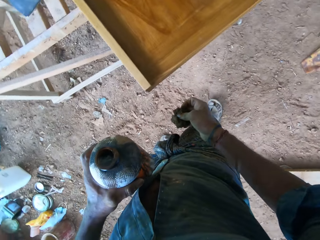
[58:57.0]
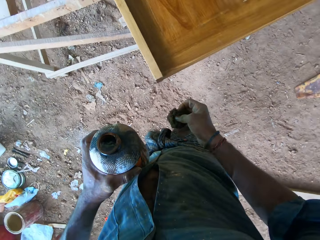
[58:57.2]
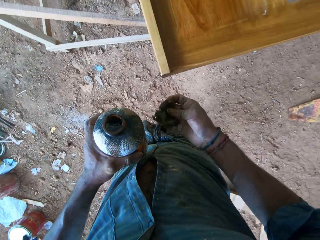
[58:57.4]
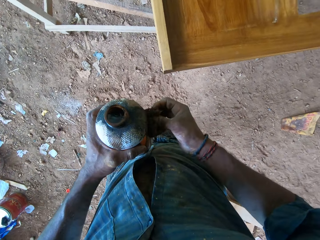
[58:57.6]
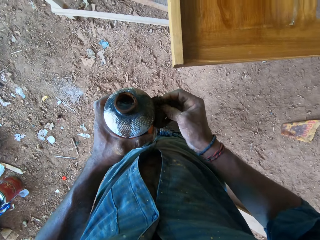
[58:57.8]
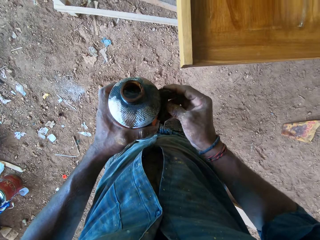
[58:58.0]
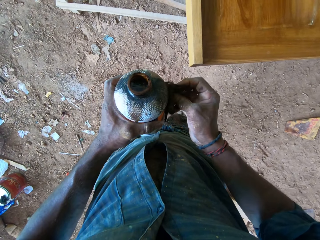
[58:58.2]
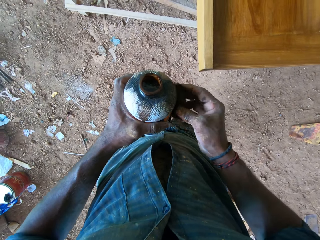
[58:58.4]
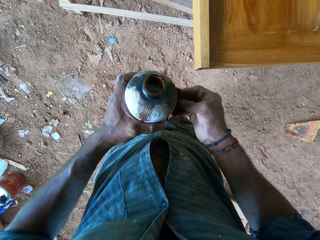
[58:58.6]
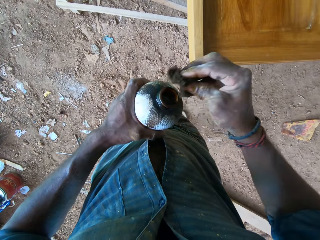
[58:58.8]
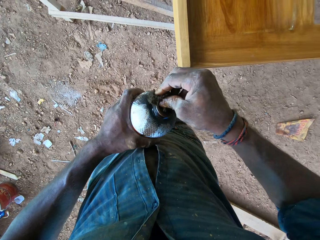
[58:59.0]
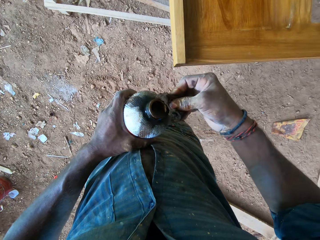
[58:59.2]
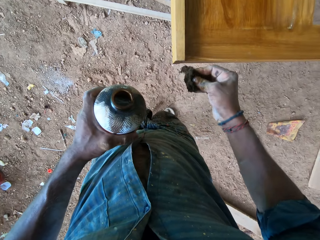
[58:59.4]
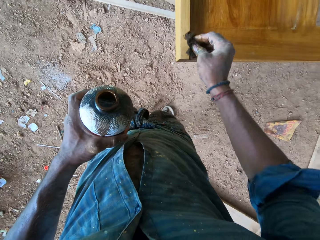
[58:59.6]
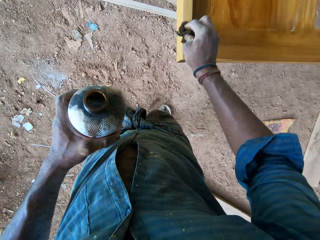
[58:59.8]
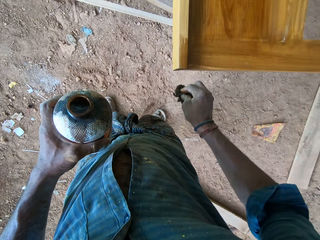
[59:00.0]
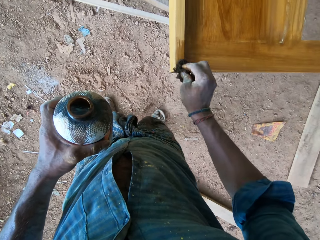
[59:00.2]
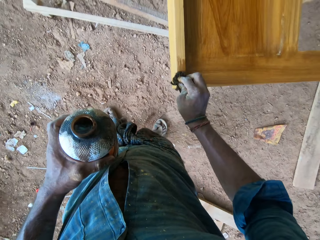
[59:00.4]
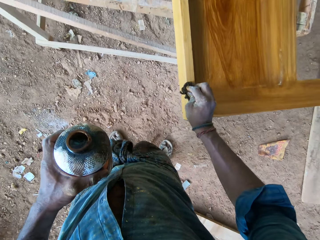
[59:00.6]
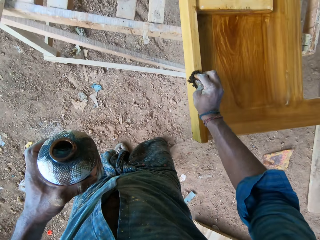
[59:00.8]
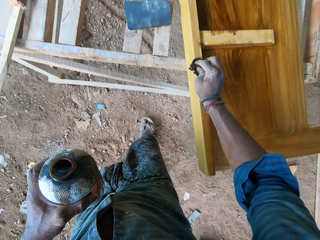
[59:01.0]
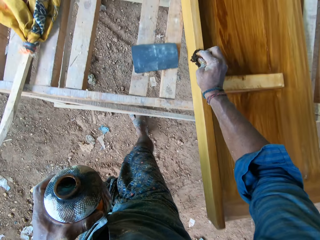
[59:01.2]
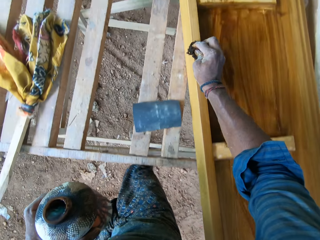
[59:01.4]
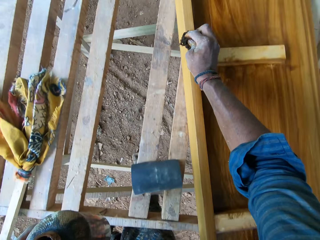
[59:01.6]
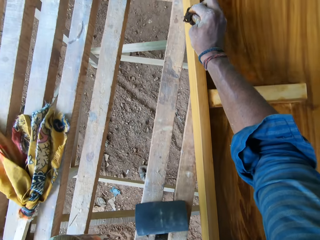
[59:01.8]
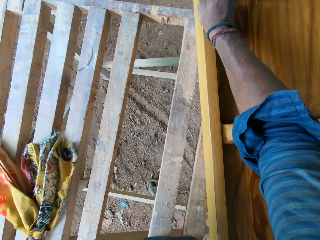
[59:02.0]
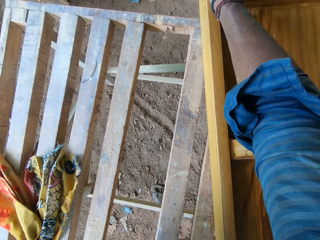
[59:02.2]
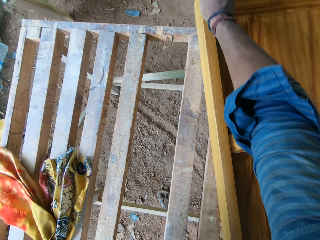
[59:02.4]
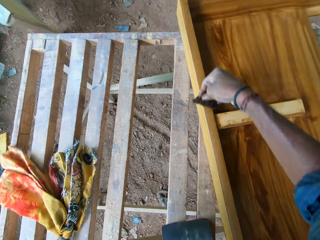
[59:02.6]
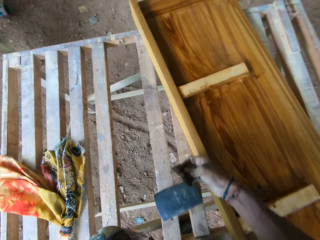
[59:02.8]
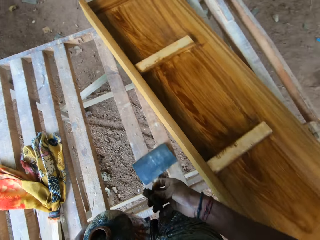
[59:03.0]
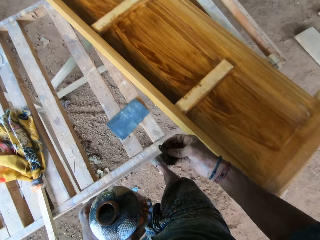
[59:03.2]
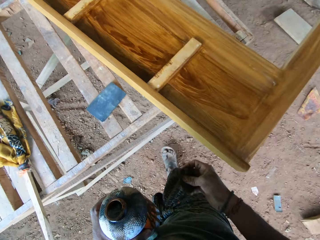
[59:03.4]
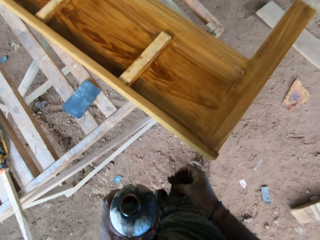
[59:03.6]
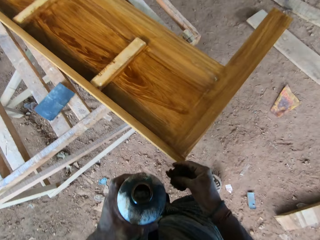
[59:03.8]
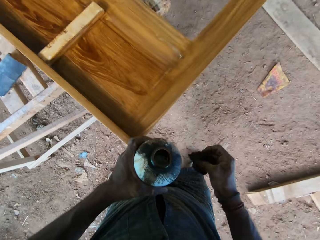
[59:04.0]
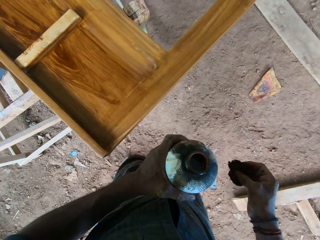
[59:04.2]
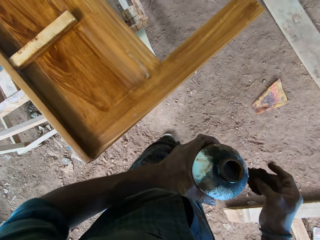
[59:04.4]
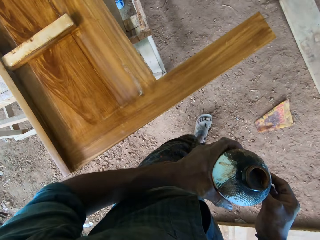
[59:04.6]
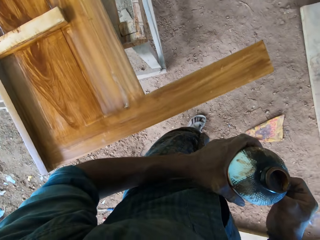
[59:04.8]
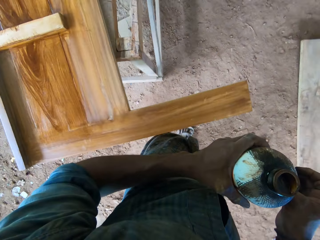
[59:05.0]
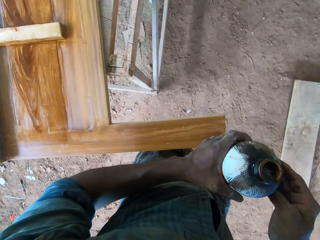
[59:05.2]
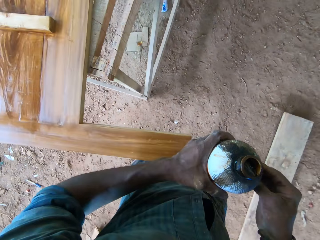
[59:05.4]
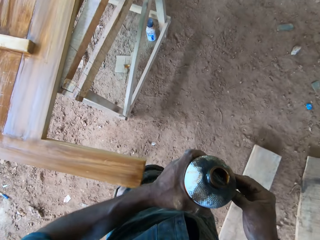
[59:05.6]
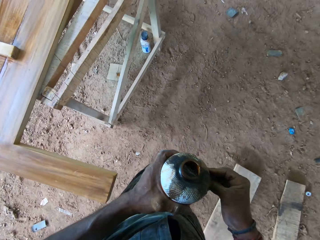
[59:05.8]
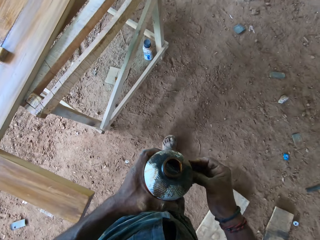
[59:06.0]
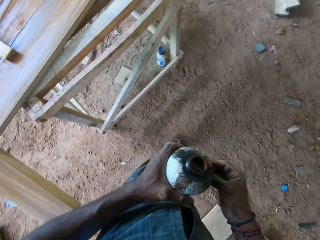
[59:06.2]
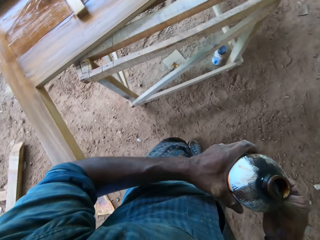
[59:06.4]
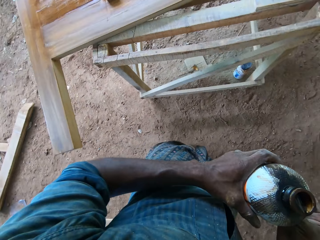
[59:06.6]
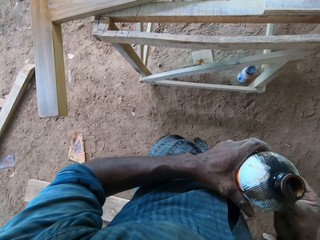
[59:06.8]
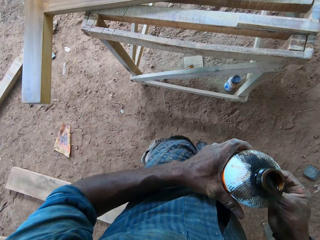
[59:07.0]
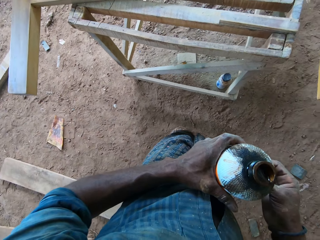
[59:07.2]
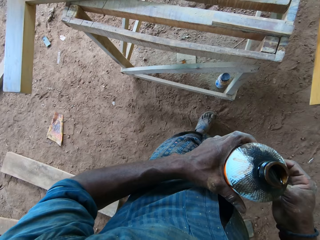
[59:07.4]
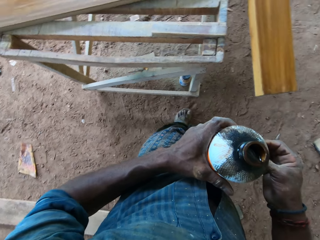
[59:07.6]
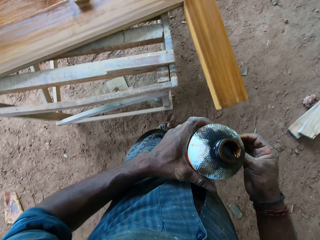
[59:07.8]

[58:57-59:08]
The camera wearer touches the bottle of wood polish in his left hand with the cotton wool in his right hand. He wipes the tip of the bottle of wood polish in his left hand with the cotton wool in his right hand. He polishes a bedframe on a workbench with a wood polish in his right hand. He walks. He touches the bottle of wood polish in his left hand with the cotton wool in his right hand.

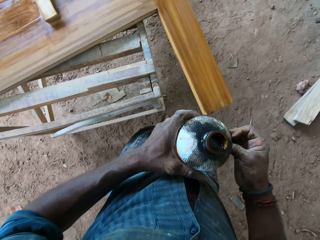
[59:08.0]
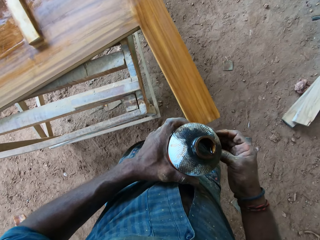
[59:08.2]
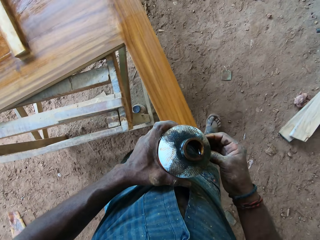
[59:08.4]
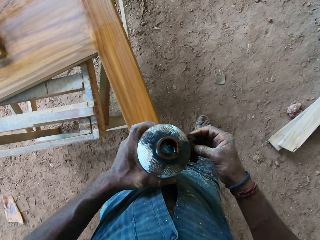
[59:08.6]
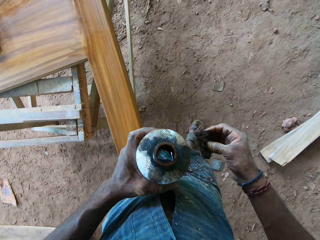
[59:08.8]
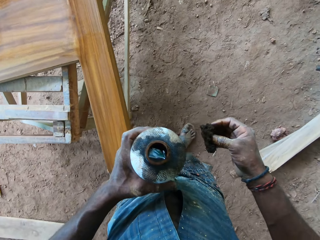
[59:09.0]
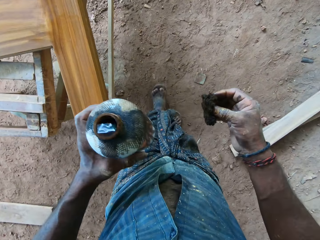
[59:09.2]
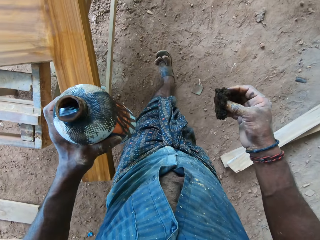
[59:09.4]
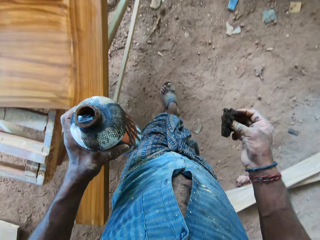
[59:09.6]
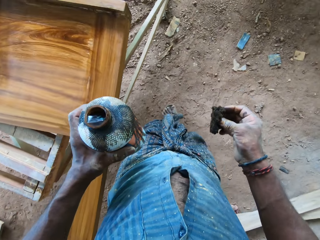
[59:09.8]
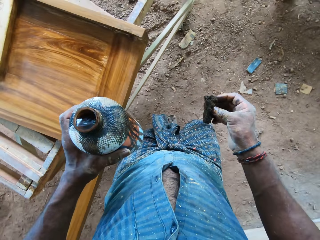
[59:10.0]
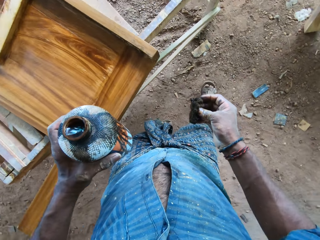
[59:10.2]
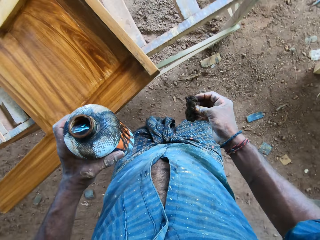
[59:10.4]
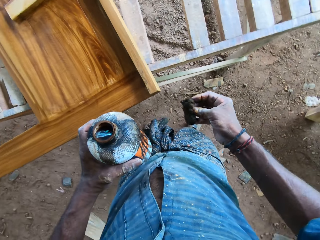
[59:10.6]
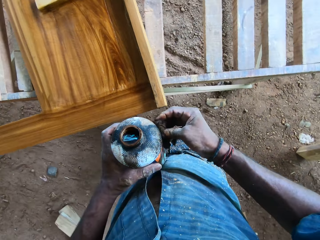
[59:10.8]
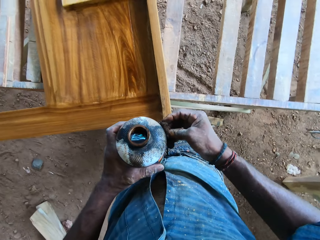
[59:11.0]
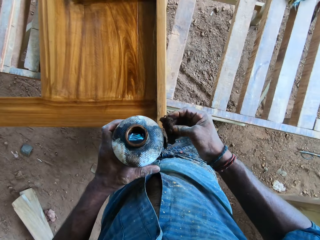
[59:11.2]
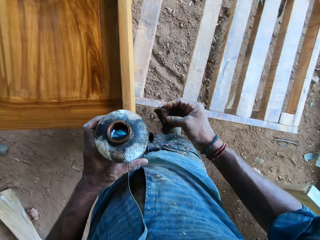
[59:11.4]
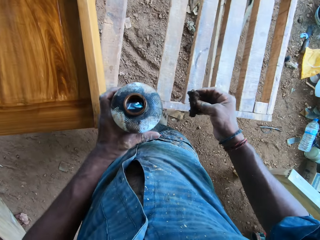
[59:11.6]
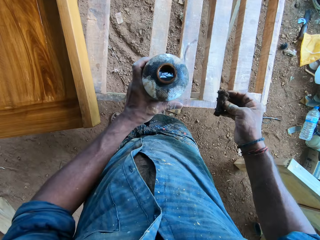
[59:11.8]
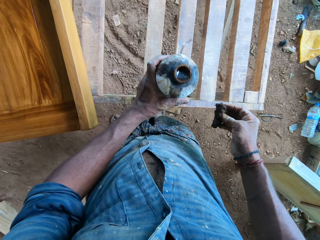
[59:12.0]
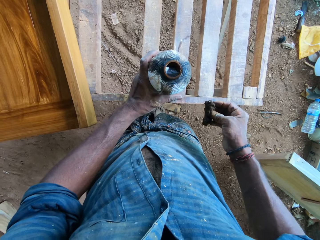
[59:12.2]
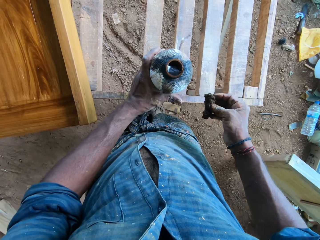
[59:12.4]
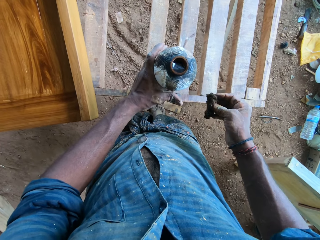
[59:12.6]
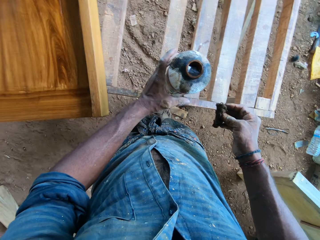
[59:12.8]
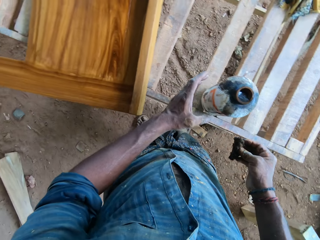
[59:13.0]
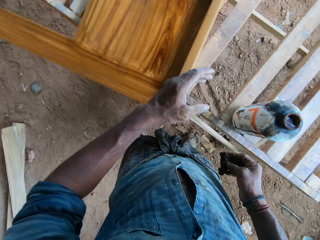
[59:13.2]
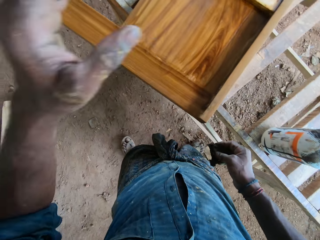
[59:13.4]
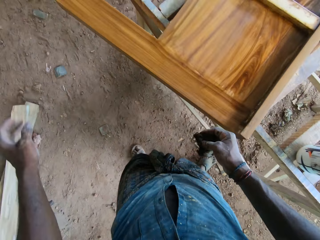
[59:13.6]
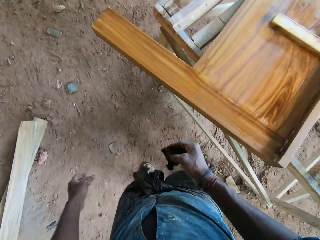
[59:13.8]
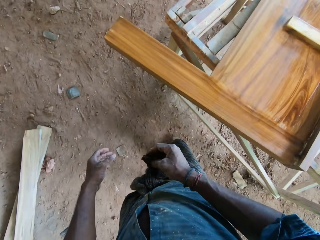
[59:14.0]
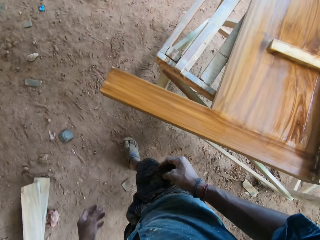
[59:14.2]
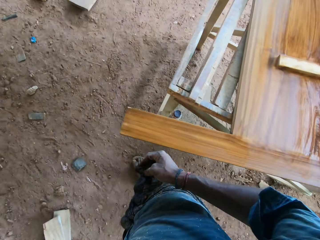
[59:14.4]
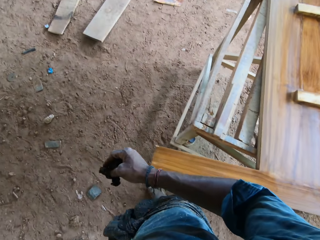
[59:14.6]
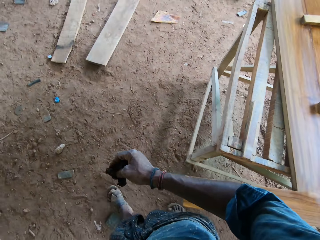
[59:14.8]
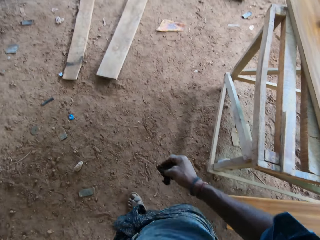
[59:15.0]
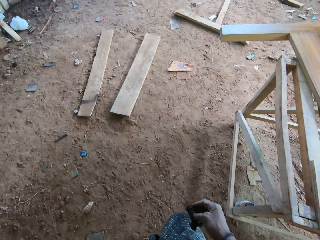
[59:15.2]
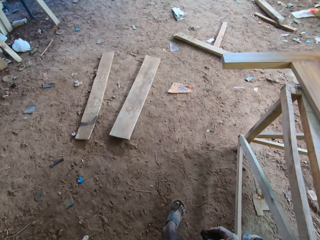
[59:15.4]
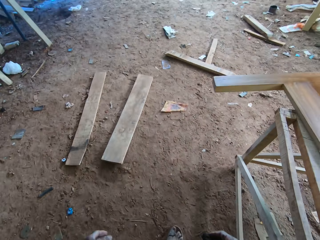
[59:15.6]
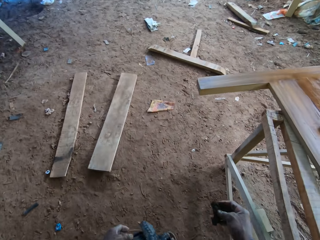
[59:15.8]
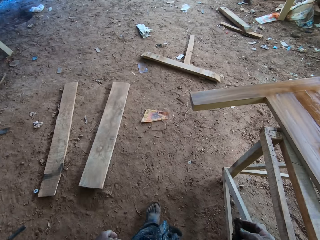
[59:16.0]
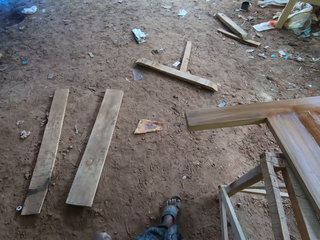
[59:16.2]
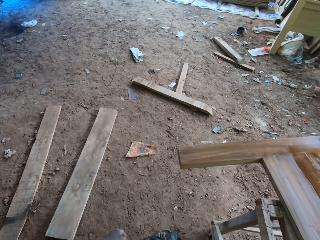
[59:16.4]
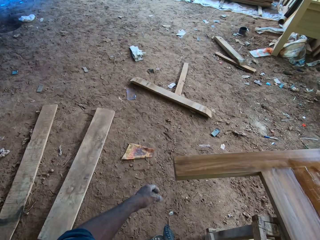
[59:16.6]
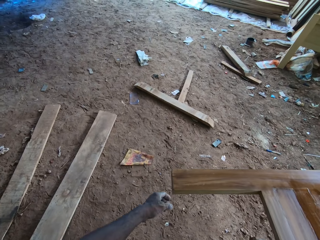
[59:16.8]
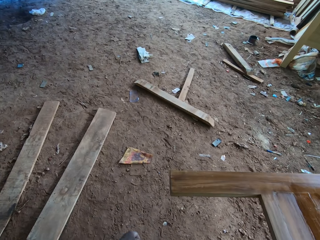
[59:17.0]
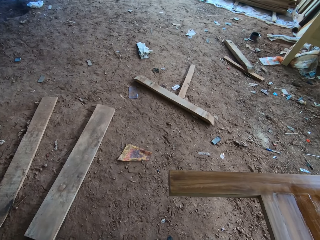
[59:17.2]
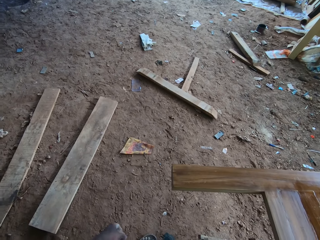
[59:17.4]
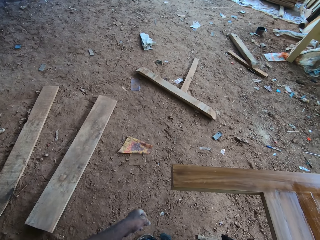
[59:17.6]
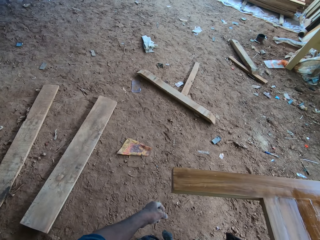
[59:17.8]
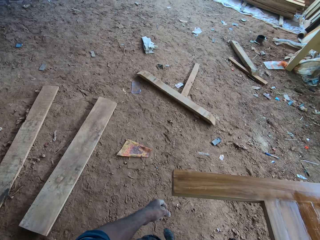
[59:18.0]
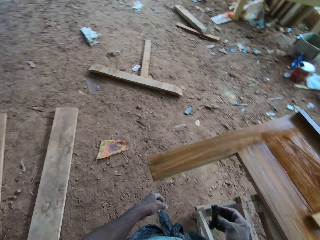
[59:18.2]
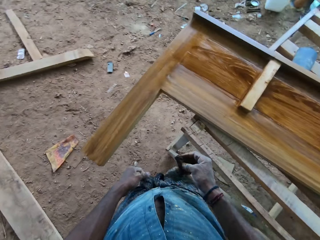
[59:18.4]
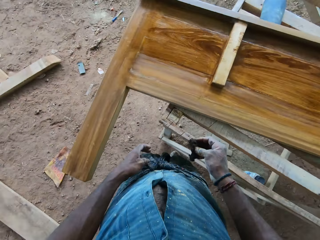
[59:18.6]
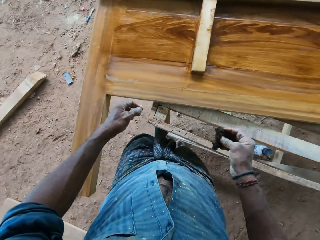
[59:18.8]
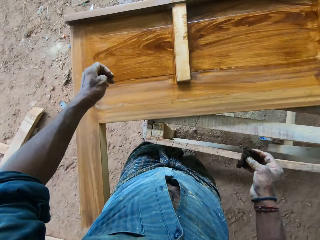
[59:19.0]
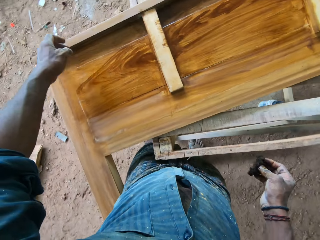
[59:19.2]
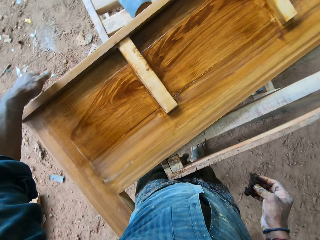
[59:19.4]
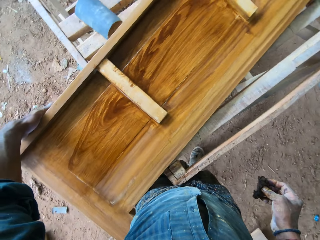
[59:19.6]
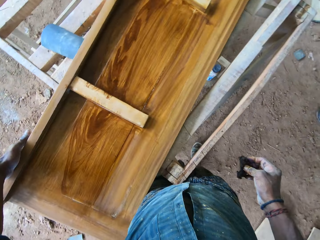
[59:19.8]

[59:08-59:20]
The camera wearer removes the cotton wool in his right hand from the bottle of wood polish in his left hand. He taps the bottle of wood polish in his left hand with the cotton wool in his right hand. He drops the bottle of wood polish in his left hand on the wooden frame on the ground. He moves his hand and walks.
